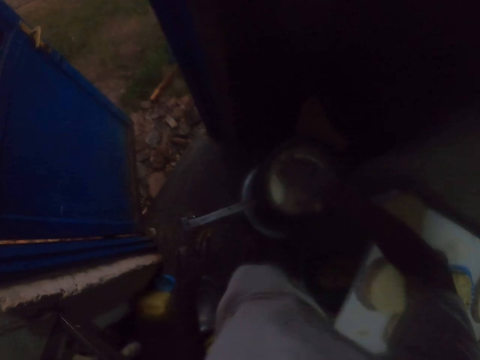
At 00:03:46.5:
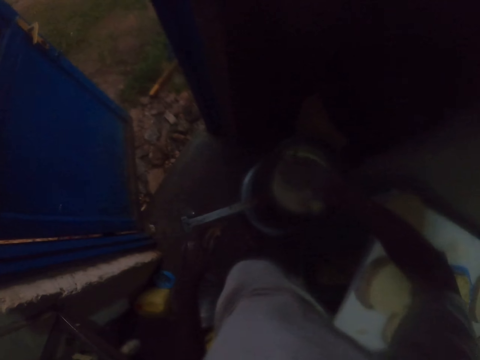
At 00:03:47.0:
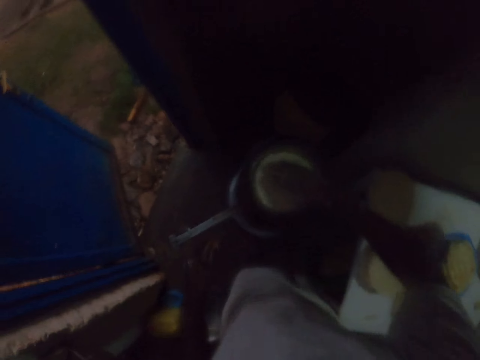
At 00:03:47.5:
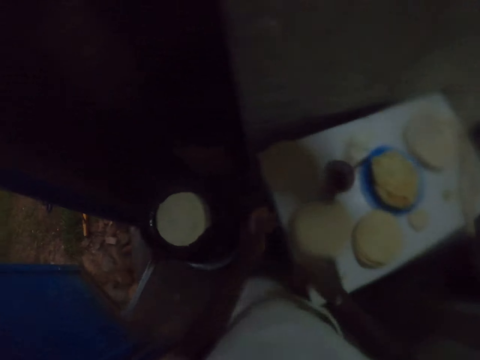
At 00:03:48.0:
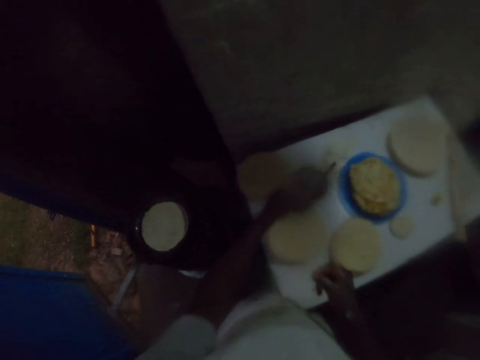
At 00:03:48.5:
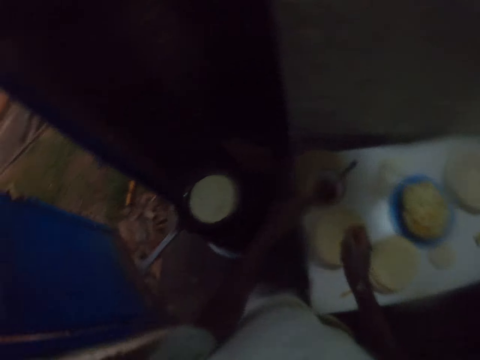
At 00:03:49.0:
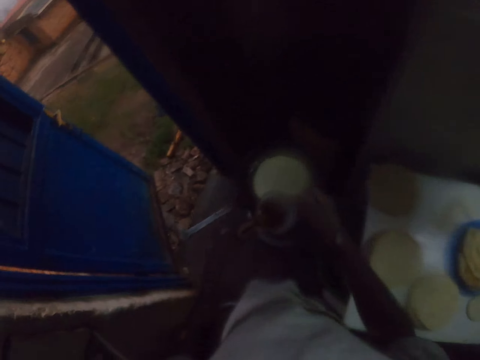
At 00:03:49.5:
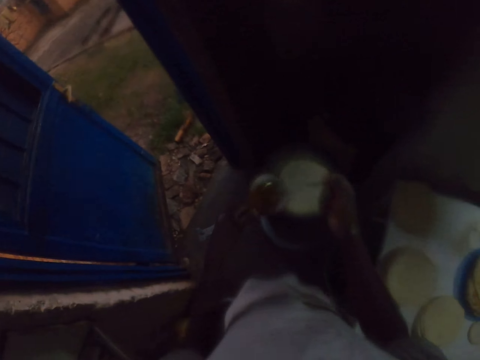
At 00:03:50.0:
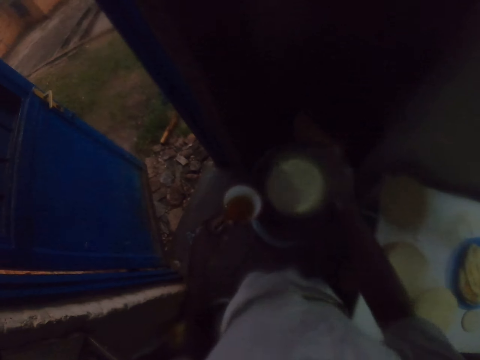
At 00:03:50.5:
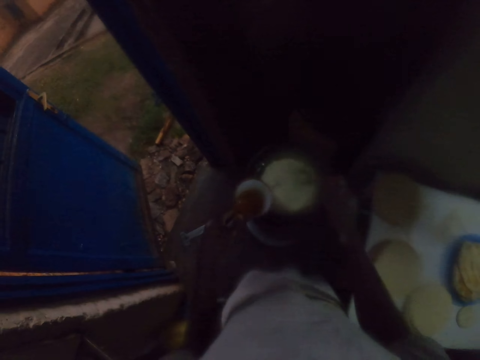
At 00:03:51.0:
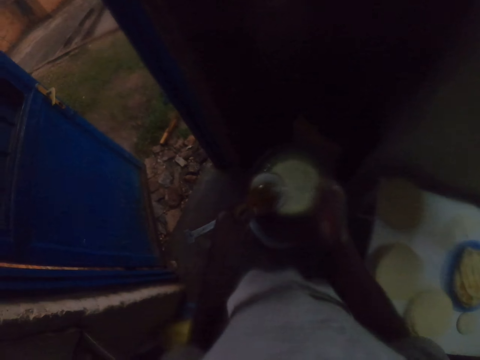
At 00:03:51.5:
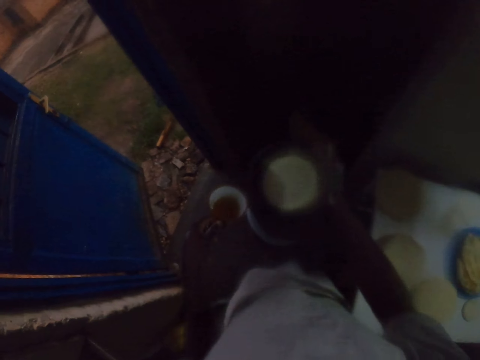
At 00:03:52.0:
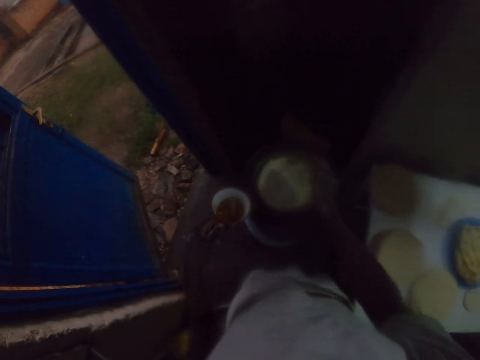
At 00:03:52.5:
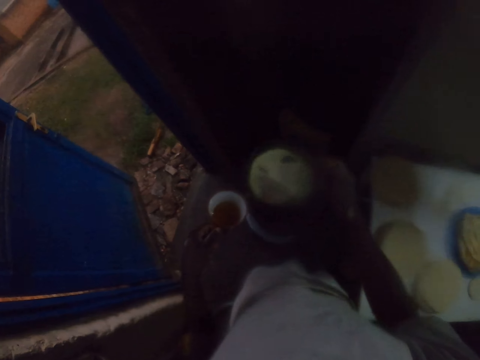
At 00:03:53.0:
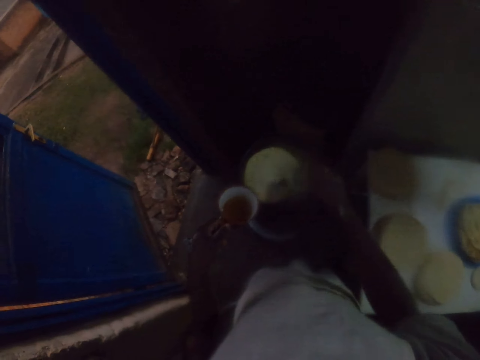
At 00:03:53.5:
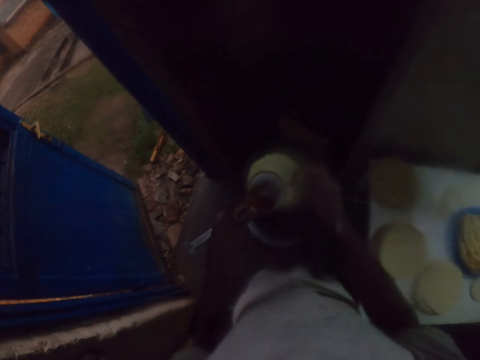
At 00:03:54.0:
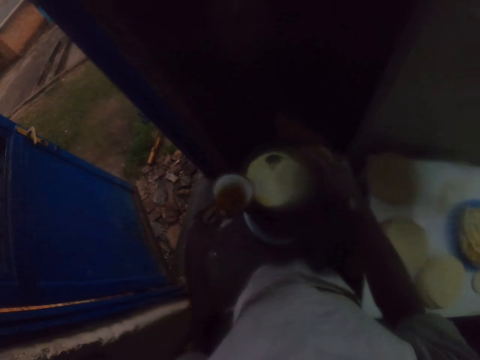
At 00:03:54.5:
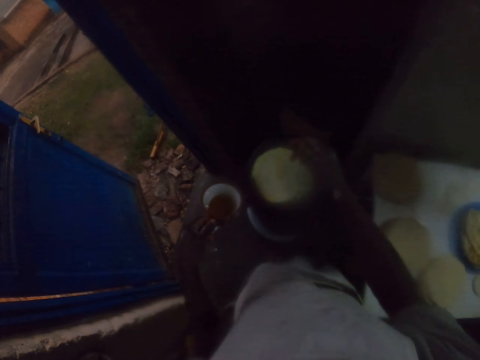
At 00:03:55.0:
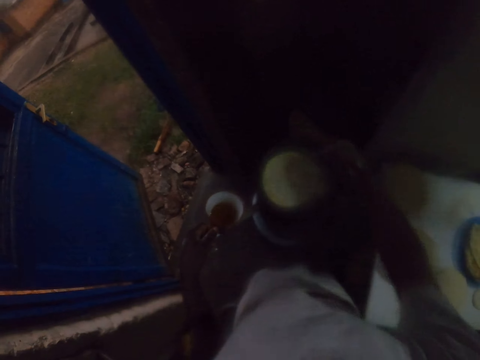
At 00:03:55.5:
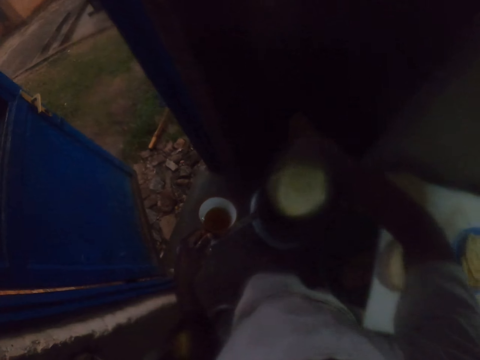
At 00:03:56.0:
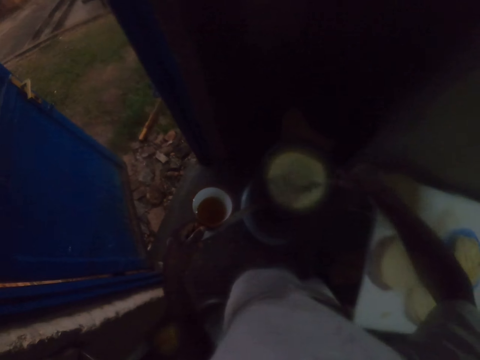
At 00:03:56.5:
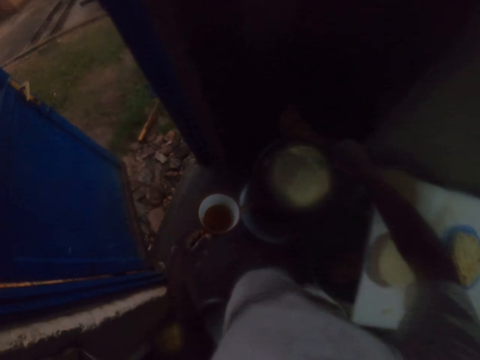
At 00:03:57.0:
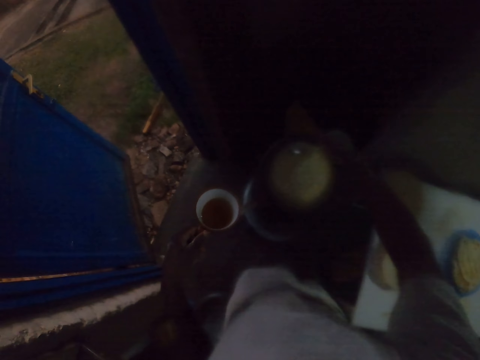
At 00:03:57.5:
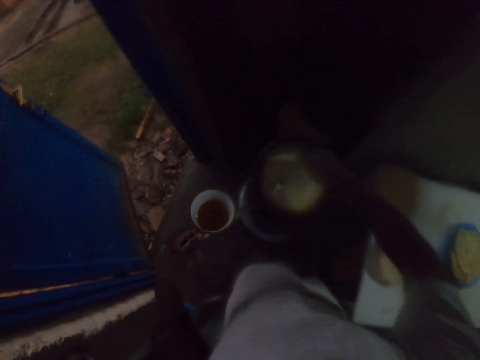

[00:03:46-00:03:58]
The camera wearer rubs the roti in a frying pan with the right hand. They pick up a mug of cooking oil on the table. They pick up a spoon. They pour the cooking oil in the frying pan. They apply oil on the dough. They scoop oil. They apply oil on the dough. They scoop oil. They apply oil on the dough. They turn the roti in the frying pan. They spin the dough.

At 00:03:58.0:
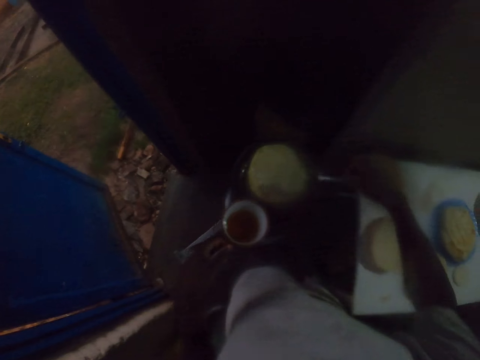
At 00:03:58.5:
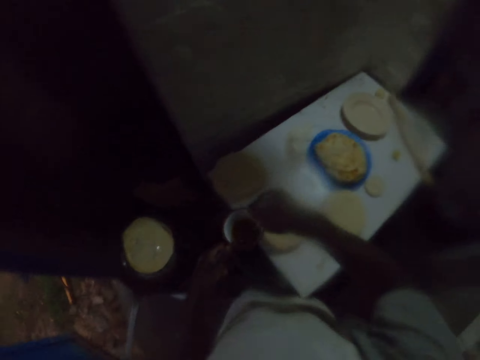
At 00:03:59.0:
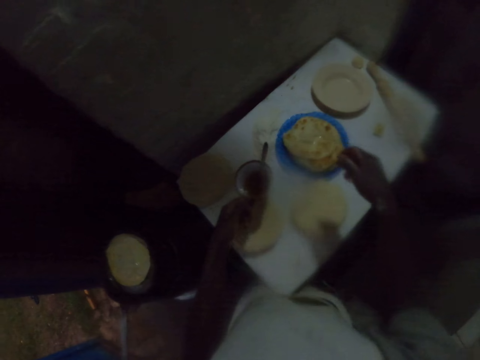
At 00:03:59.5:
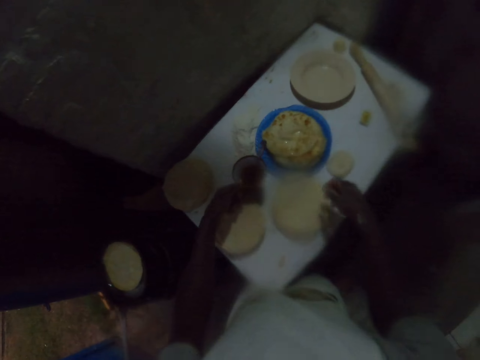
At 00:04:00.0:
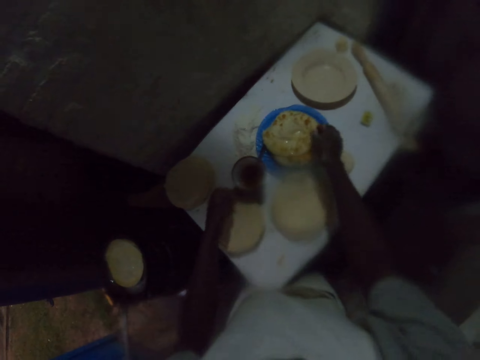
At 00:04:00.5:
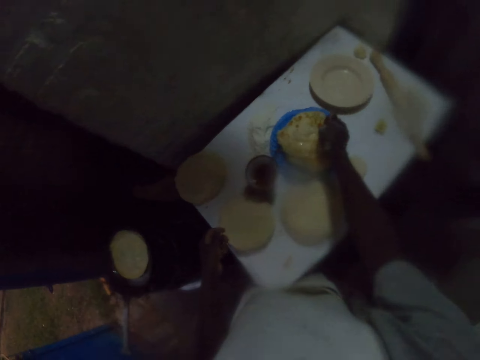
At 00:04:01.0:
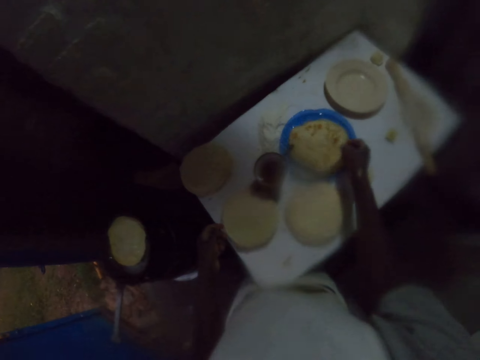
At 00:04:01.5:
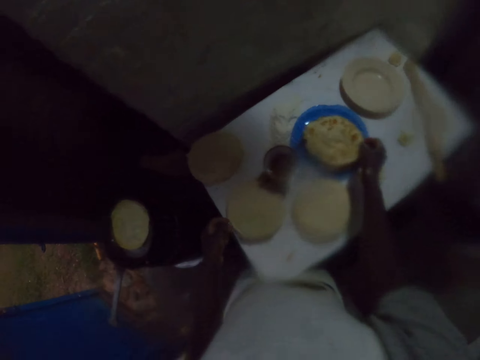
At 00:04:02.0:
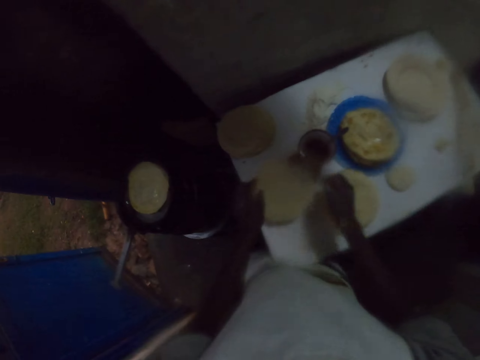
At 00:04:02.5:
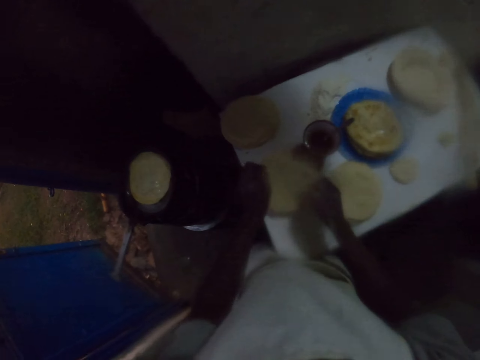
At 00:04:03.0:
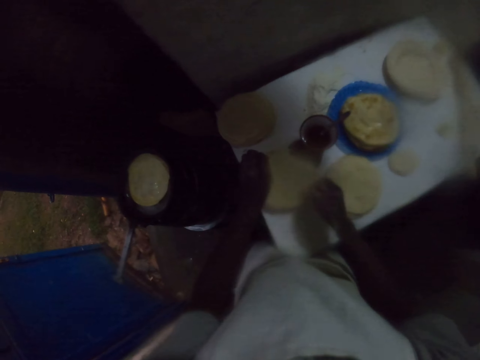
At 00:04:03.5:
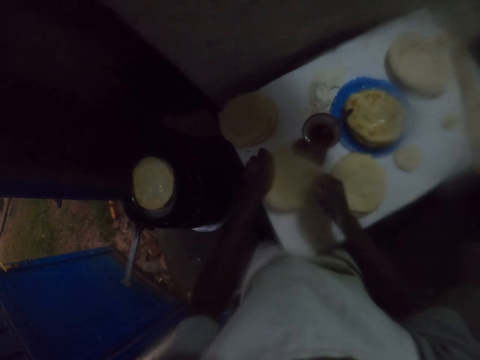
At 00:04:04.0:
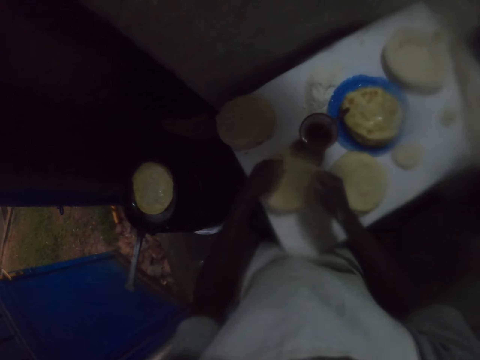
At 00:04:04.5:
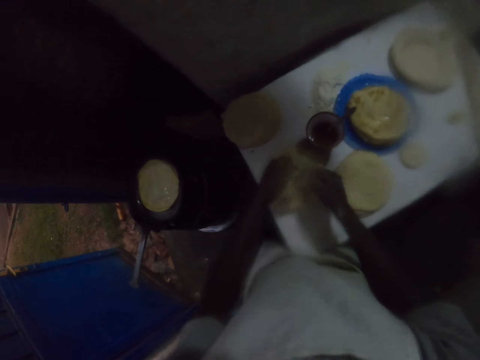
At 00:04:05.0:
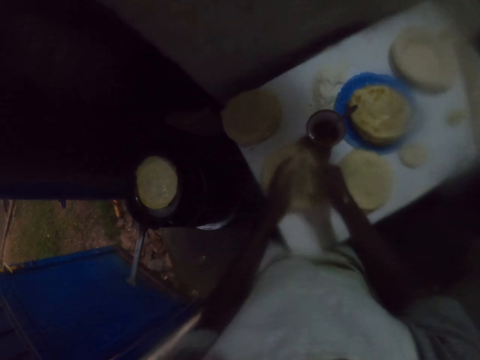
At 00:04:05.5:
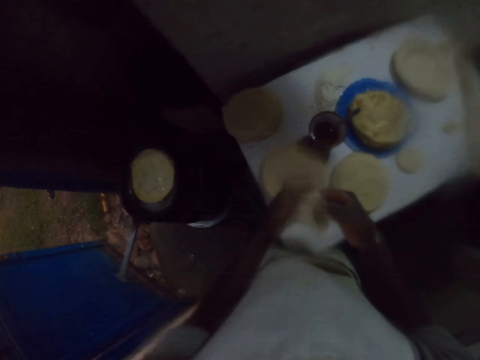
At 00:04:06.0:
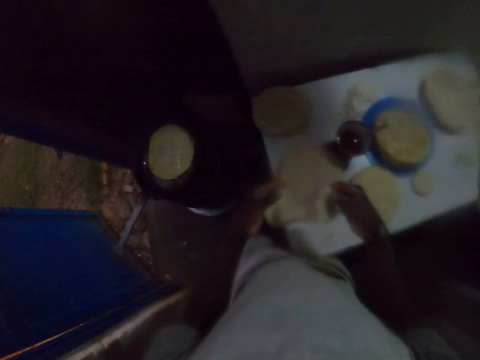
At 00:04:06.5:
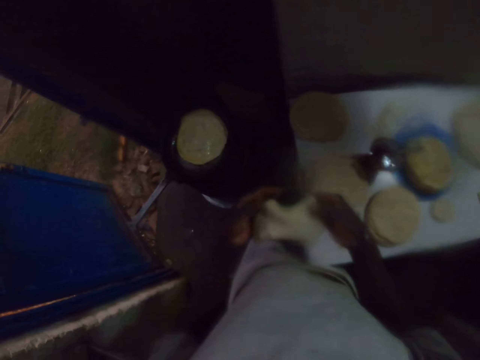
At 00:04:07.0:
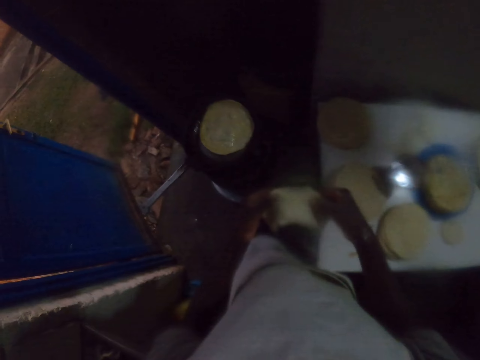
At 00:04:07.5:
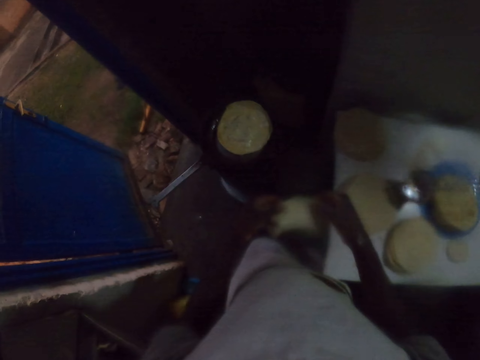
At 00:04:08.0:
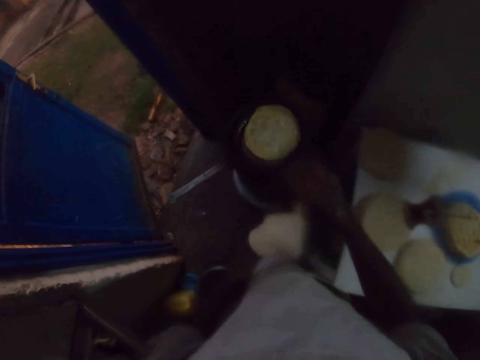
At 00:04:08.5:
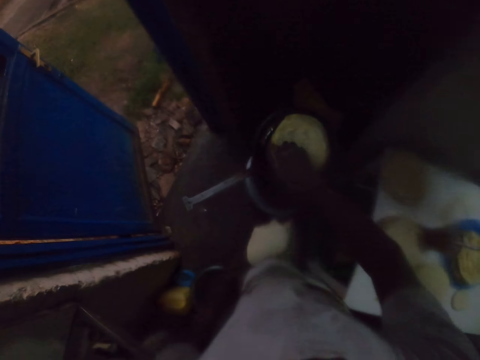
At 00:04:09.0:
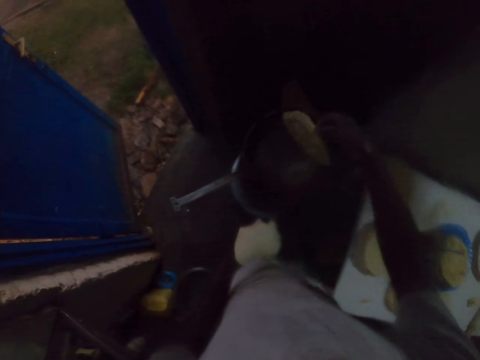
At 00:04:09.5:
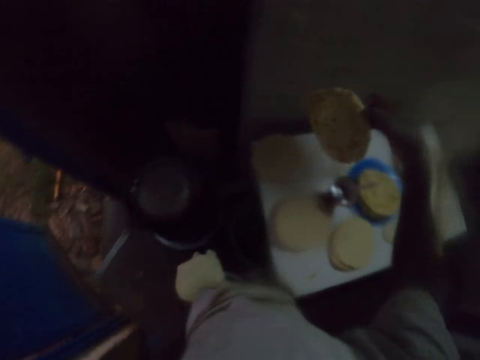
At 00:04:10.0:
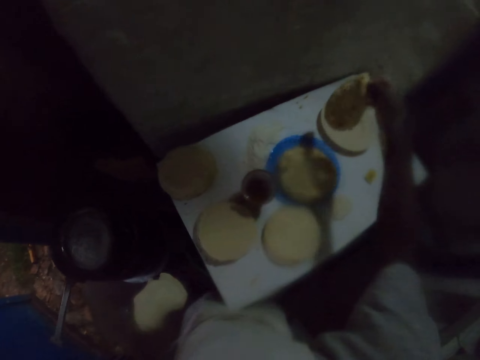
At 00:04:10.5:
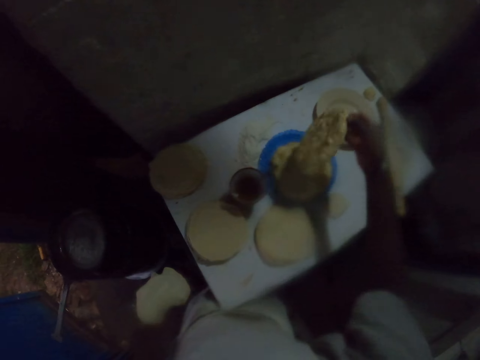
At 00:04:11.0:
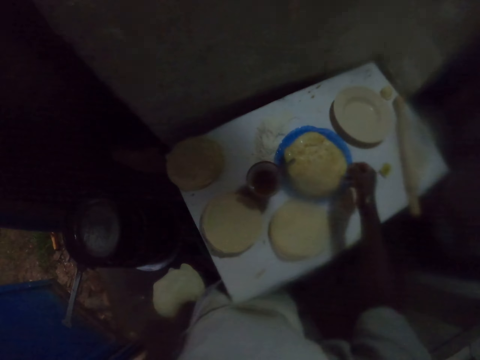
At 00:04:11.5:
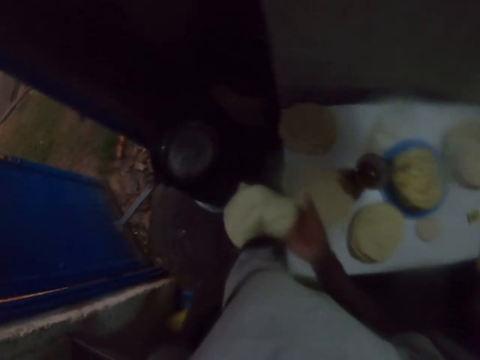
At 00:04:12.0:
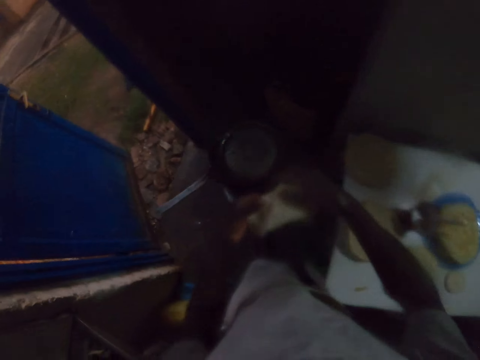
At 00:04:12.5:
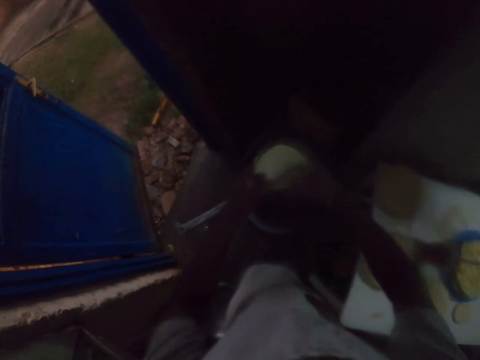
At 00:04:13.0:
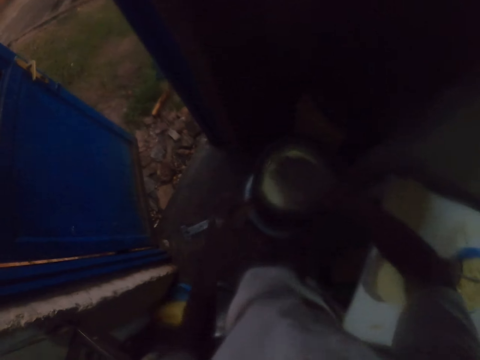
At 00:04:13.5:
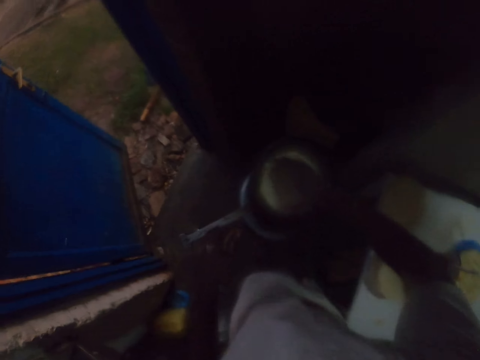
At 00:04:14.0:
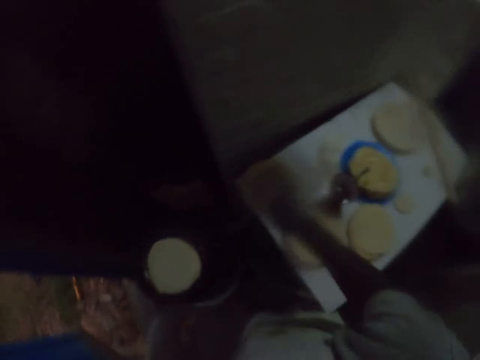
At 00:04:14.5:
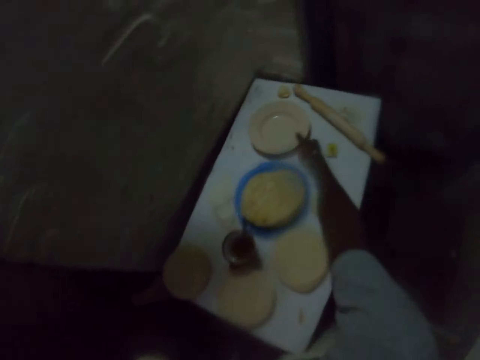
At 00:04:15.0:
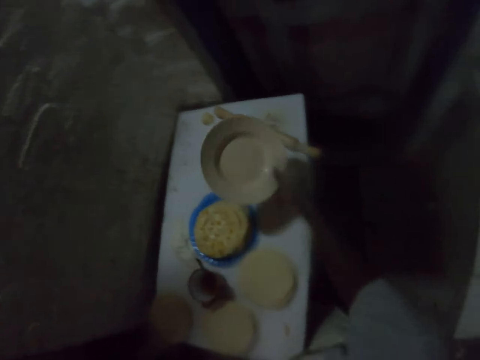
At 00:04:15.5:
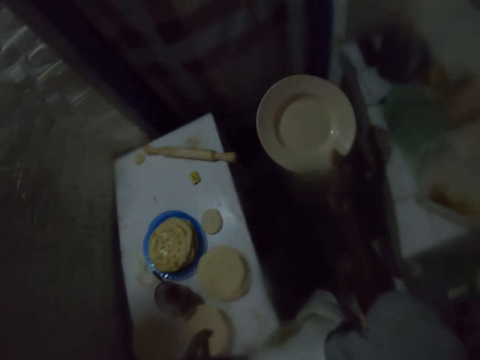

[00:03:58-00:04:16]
The camera wearer drops a spoon. They put a mug of cooking oil on the table. They touch the roti in a plate. They adjust the roti in the plate. They pick up the rolled dough on the table. They check the dough. They remove the roti in the frying pan. They put the roti in the plate. They hold the dough with both hands. They put a rolled dough in the frying pan. They press the dough in the pan. They pick up the plate on the table. They look around.
